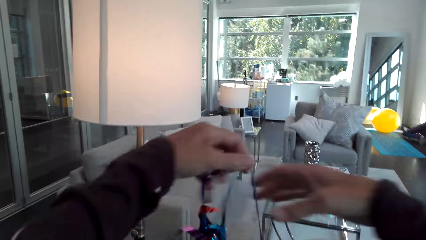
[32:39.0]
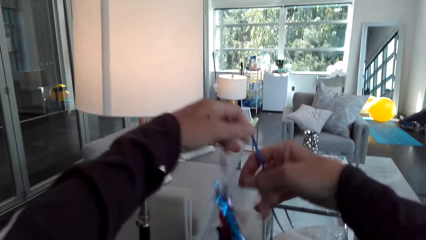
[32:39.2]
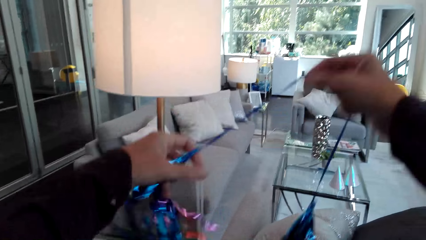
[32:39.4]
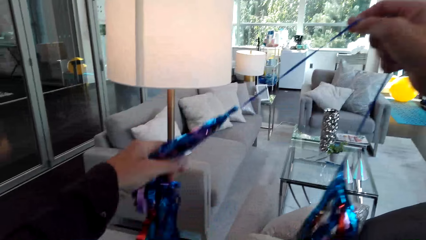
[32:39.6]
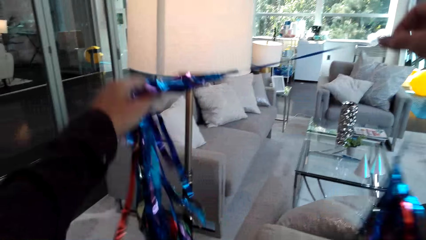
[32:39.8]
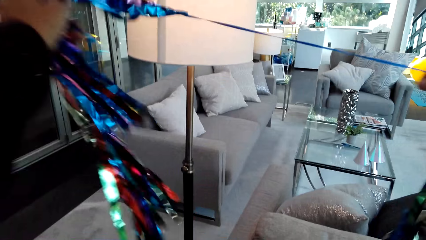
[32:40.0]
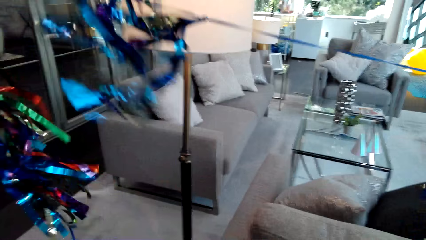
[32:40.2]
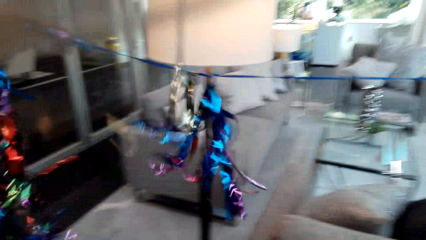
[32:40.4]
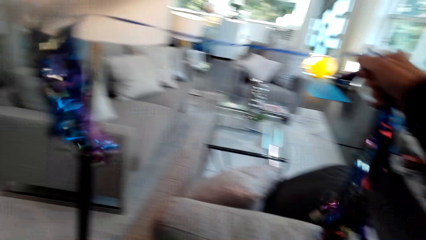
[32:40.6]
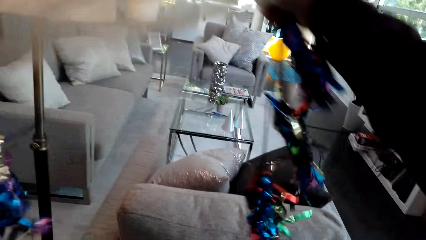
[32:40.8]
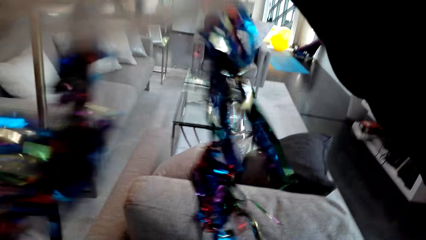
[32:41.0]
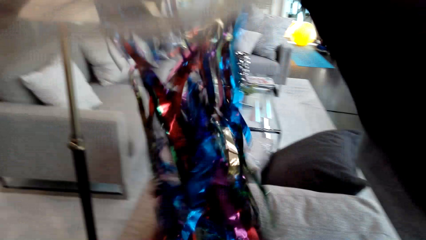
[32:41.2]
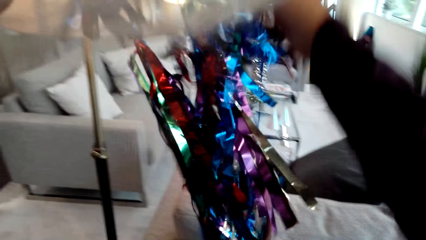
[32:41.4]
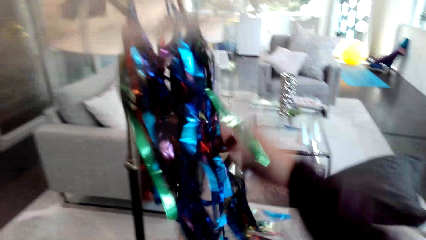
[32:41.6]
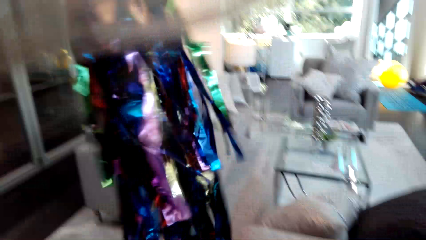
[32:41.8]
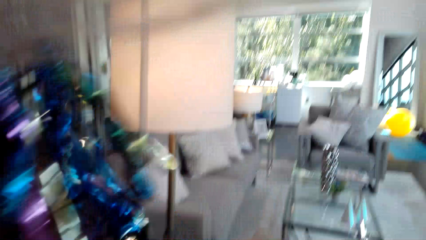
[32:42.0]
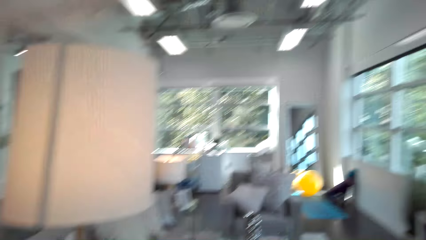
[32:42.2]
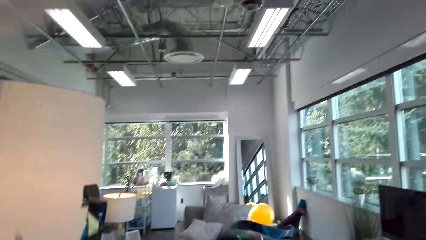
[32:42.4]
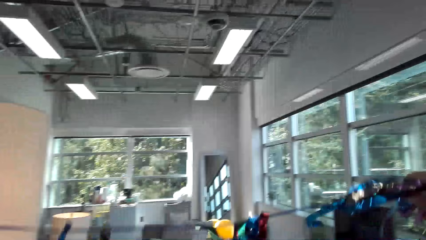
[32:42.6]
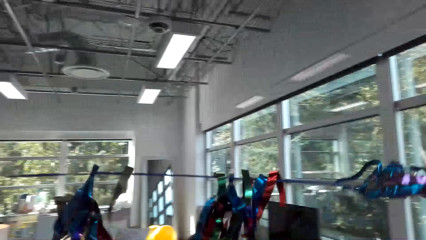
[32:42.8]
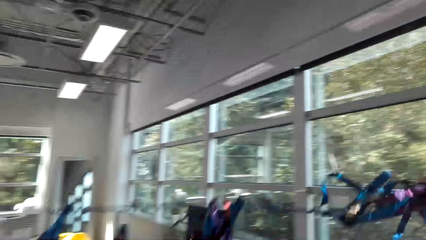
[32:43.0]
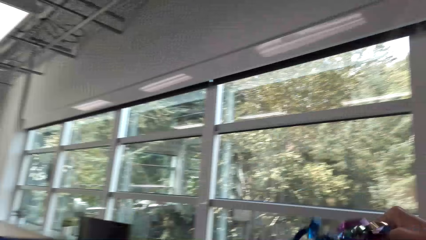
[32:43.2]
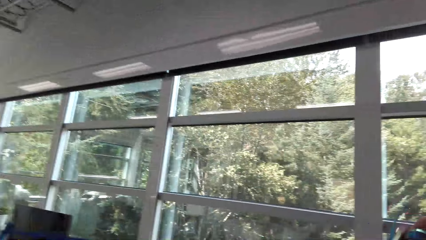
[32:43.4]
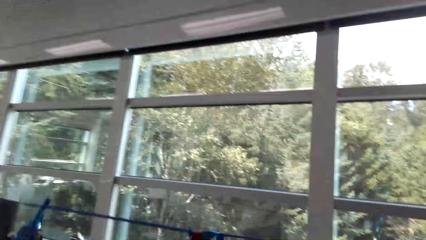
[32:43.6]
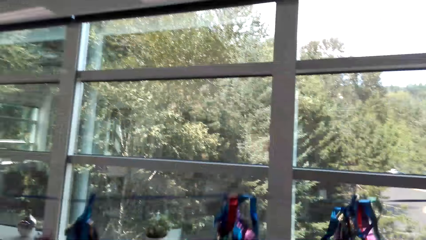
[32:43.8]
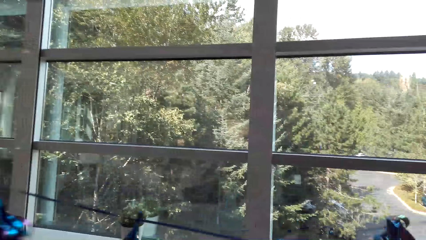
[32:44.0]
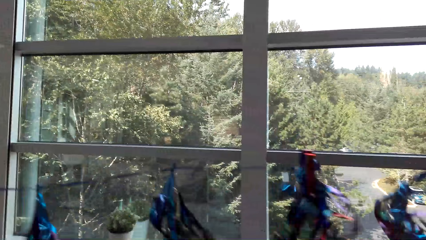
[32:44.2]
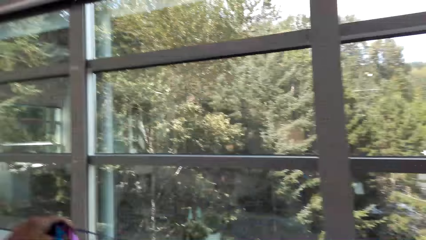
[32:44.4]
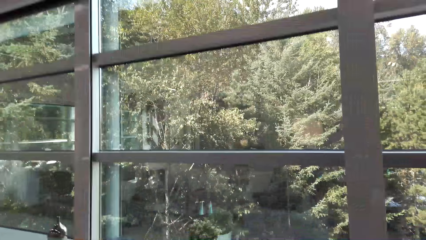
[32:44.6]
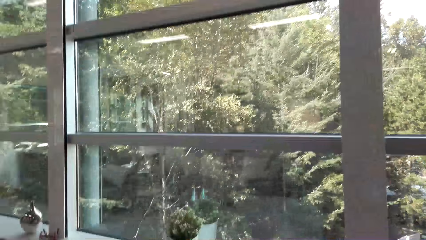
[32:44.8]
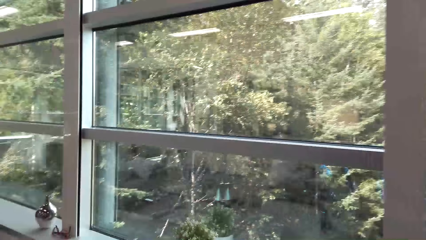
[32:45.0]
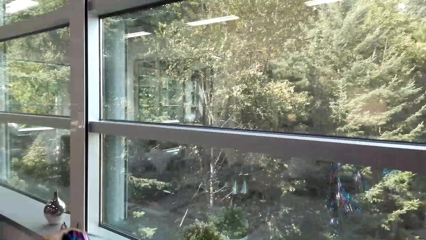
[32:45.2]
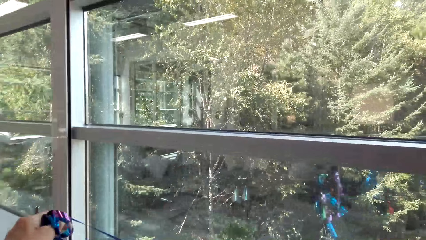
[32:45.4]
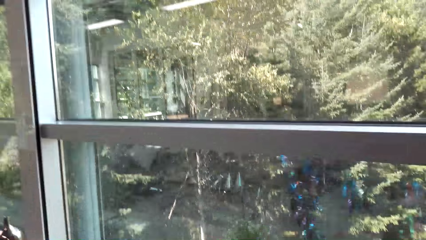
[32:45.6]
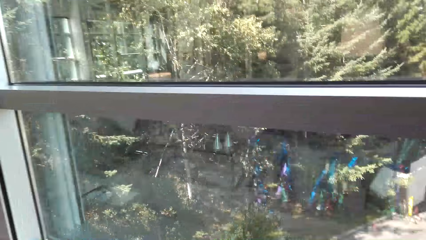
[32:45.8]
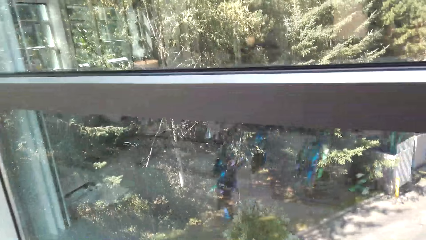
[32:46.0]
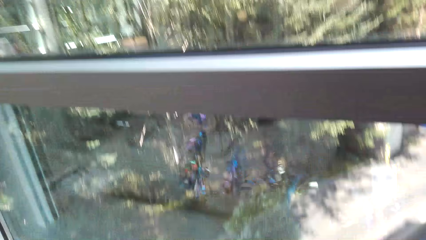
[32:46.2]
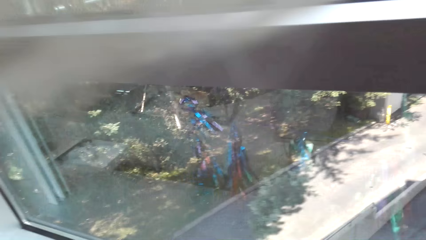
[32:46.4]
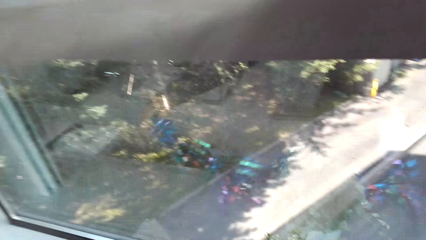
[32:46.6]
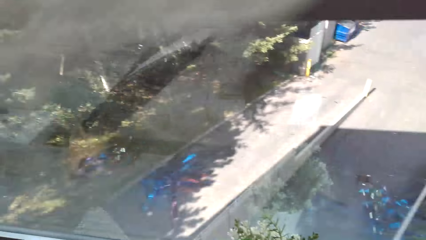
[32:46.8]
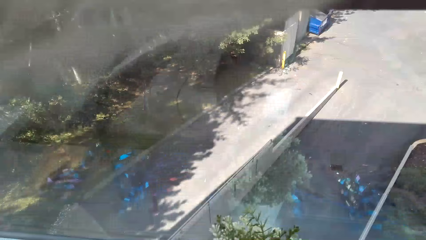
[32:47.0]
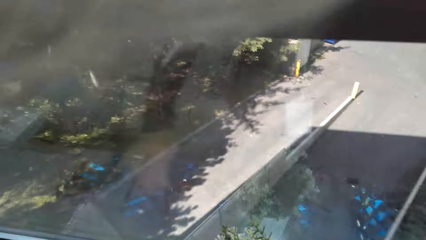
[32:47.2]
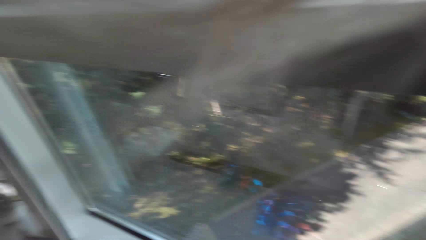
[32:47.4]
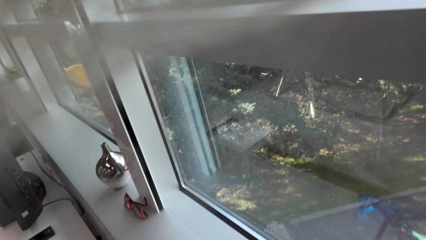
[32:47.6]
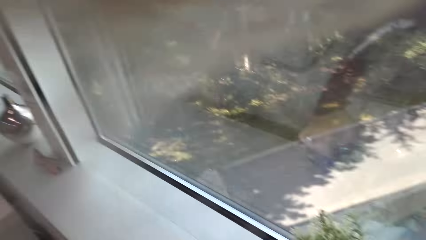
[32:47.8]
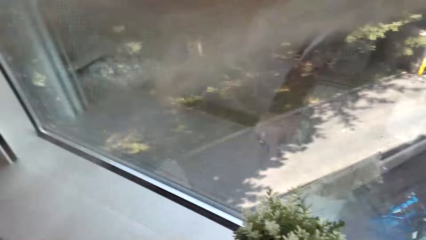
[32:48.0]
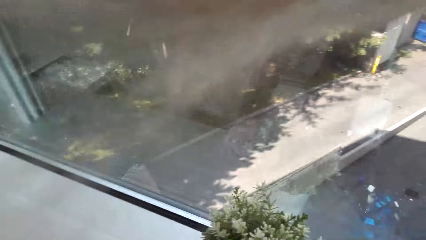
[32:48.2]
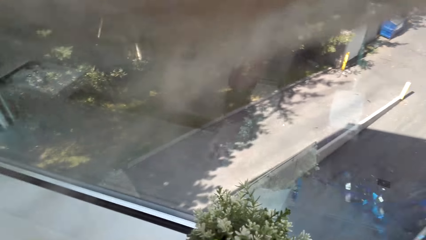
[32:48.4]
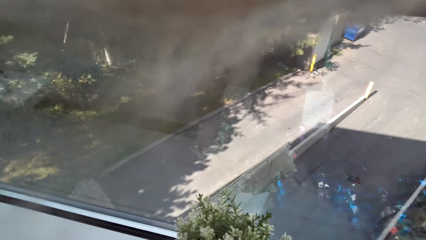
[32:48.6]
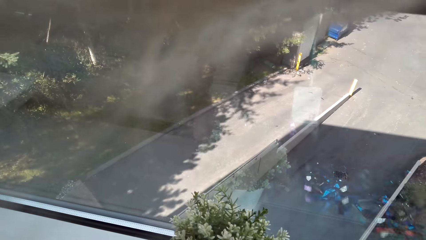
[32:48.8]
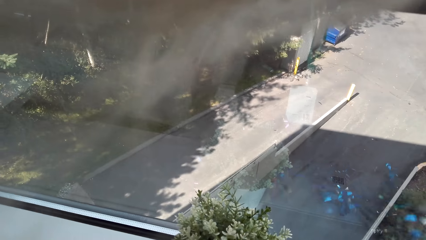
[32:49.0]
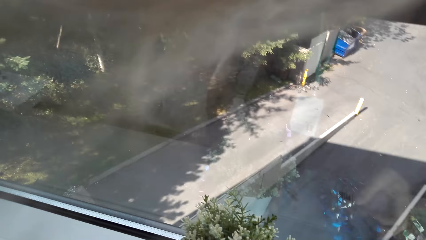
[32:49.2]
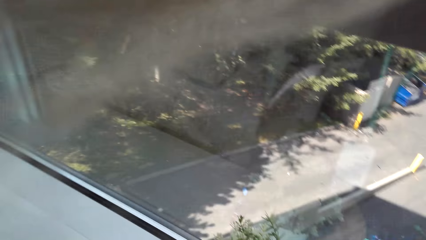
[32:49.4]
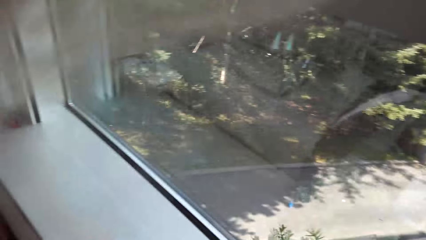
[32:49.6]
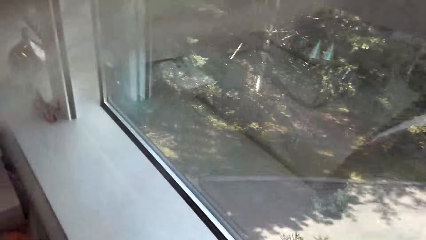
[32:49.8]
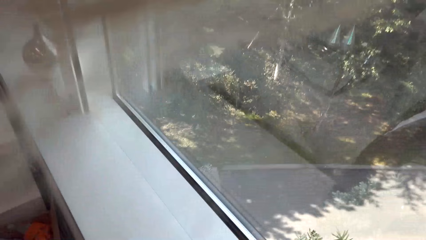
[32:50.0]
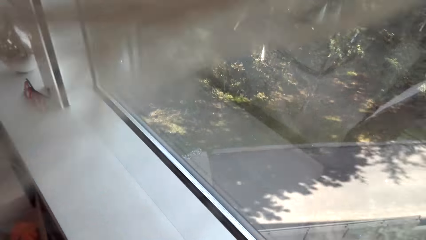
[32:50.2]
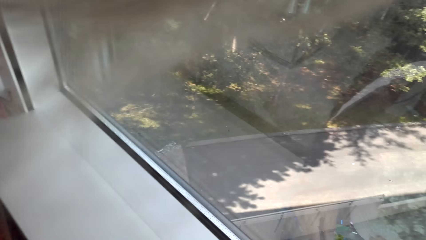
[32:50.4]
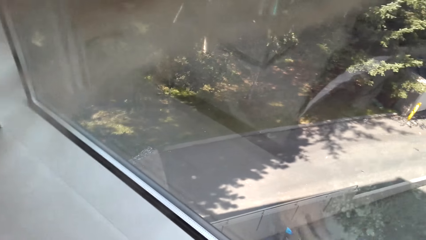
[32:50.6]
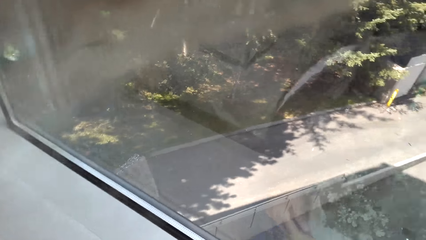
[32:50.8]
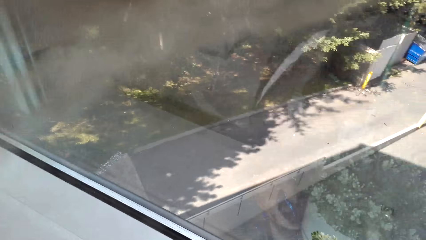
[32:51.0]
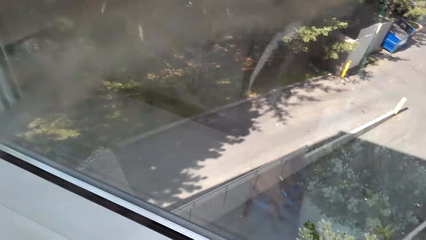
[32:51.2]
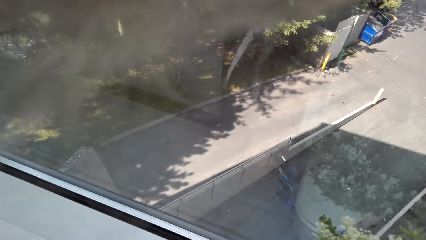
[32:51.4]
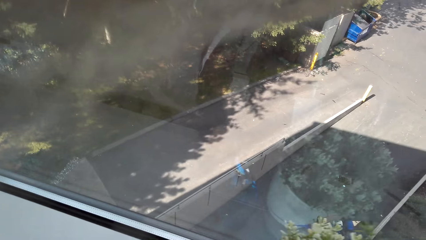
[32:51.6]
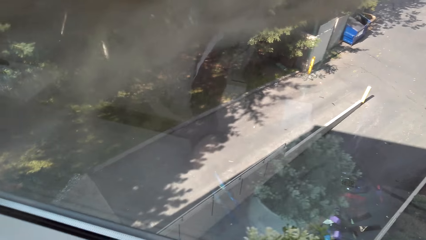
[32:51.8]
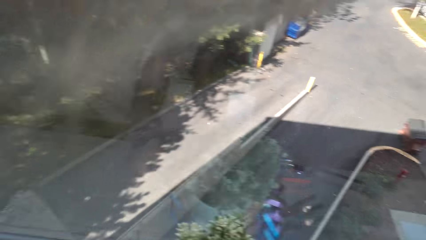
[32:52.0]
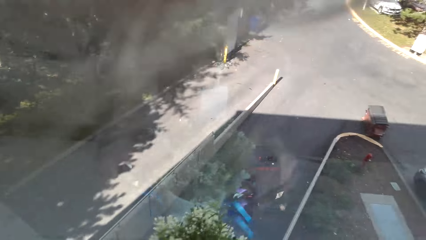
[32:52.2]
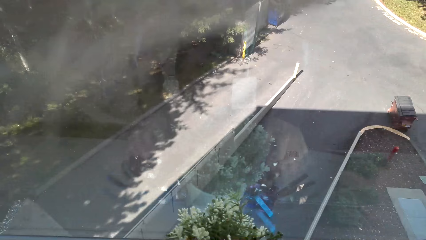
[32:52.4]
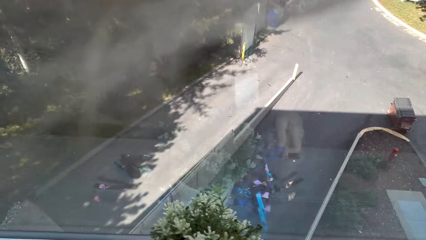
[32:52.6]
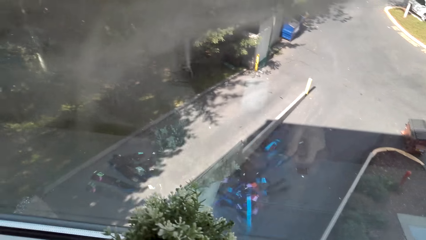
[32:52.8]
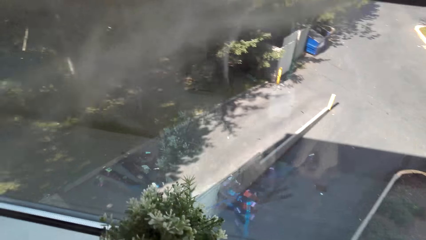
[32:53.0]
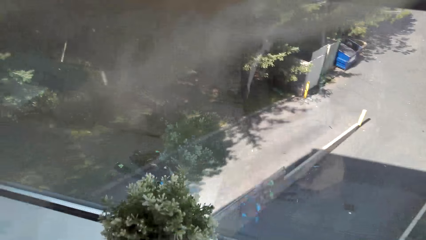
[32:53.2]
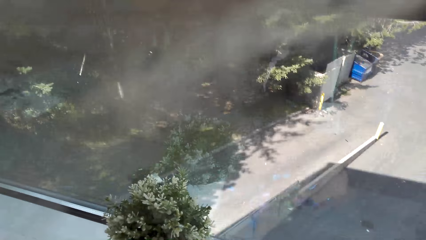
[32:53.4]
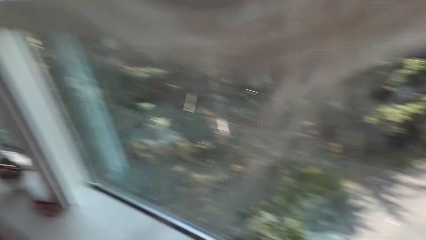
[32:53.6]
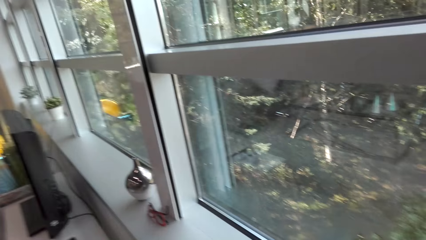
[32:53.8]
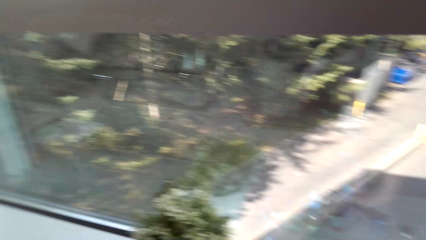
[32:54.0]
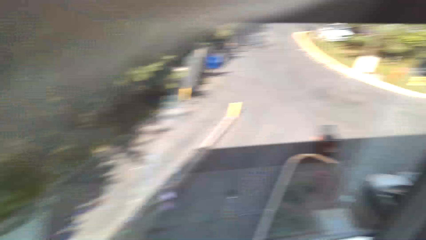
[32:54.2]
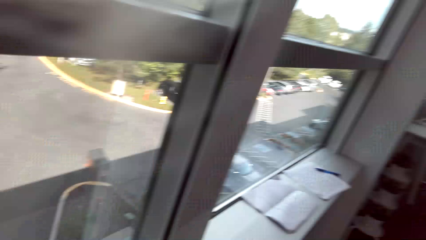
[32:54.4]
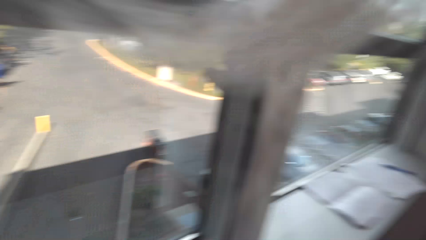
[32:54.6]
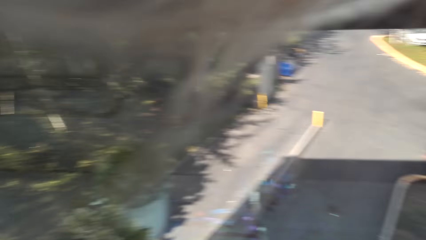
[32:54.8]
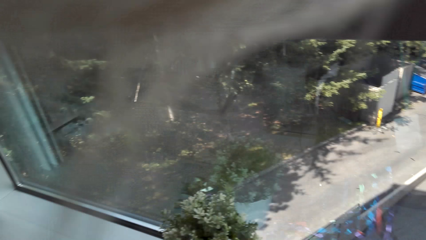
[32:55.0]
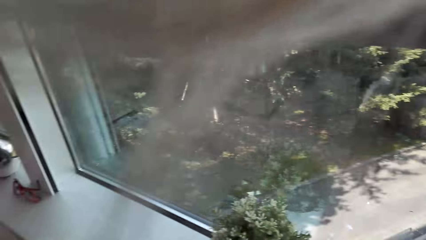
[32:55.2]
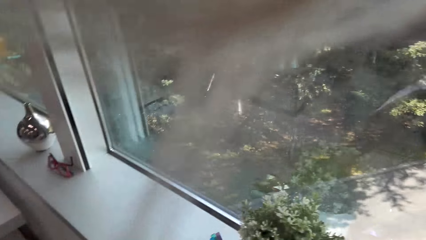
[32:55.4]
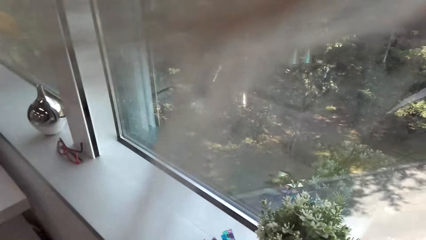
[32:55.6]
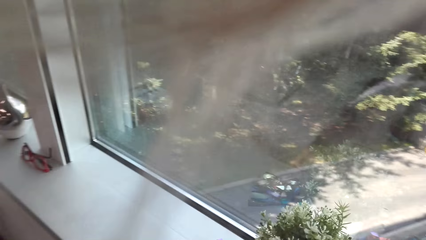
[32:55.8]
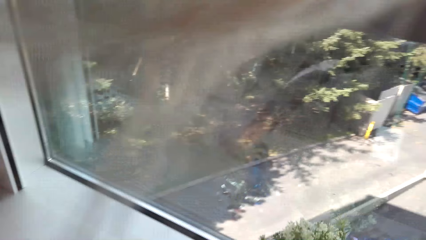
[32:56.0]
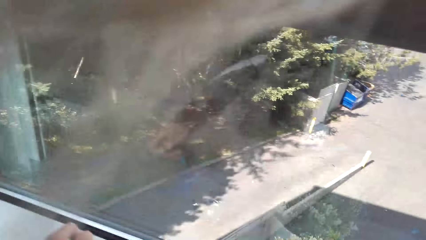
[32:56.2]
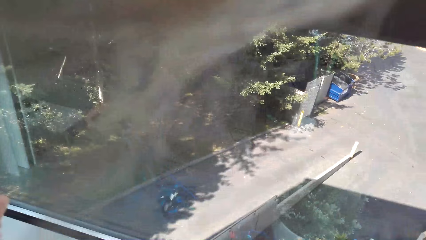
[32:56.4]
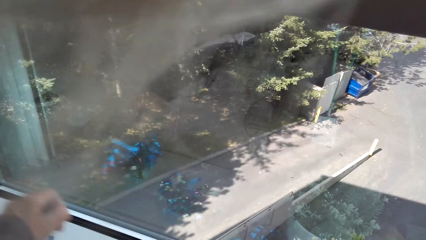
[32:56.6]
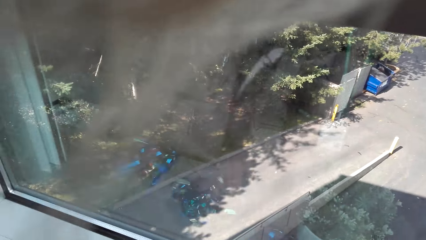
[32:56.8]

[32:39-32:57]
The camera wearer straightens a Christmas decoration. They put the Christmas decoration on the window. They hold a bunch of flowers.
